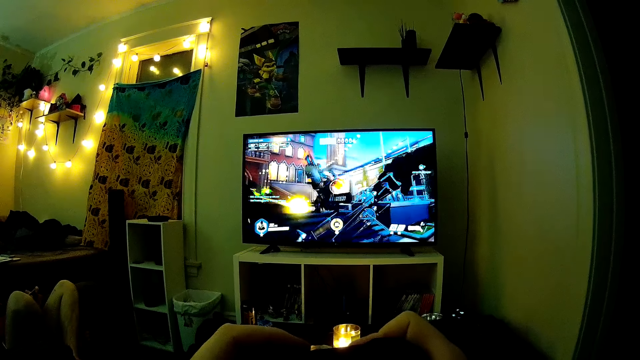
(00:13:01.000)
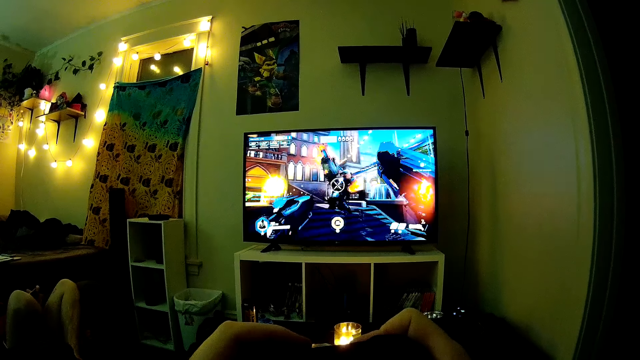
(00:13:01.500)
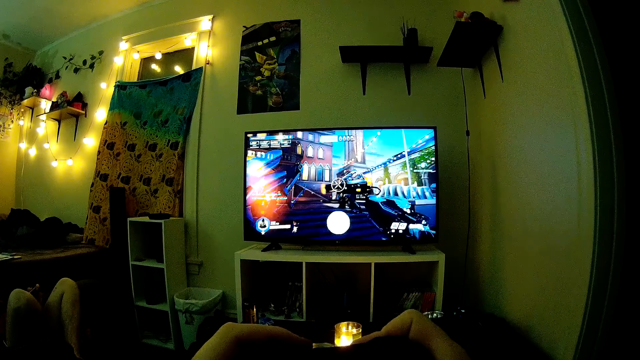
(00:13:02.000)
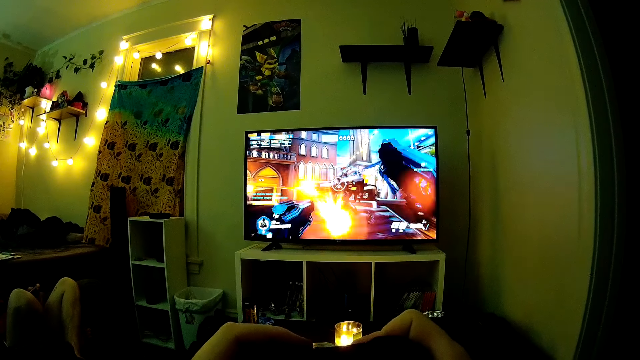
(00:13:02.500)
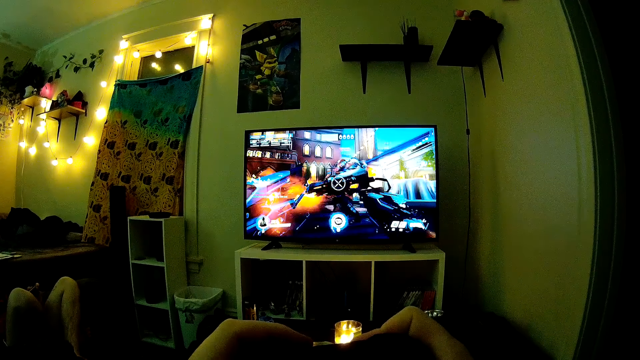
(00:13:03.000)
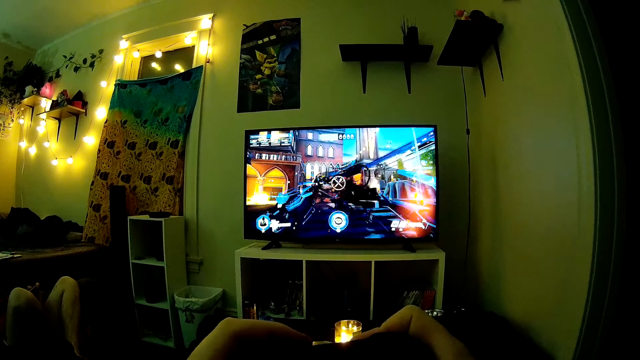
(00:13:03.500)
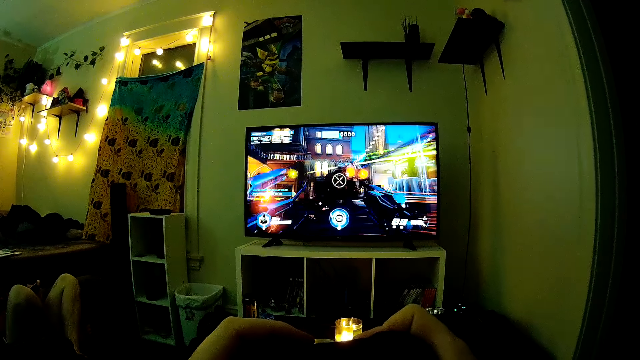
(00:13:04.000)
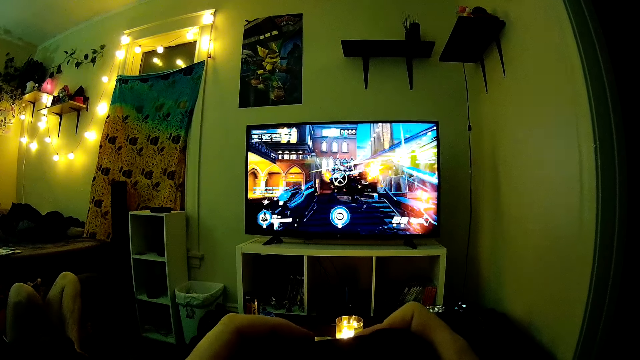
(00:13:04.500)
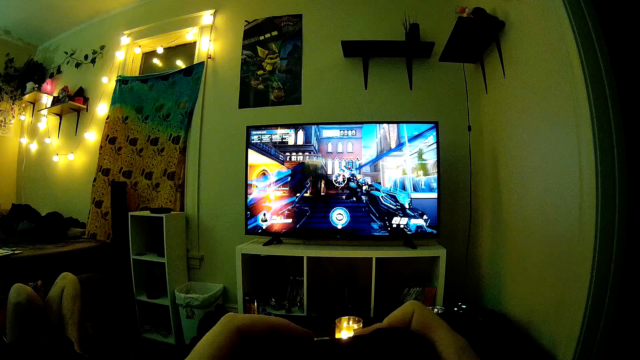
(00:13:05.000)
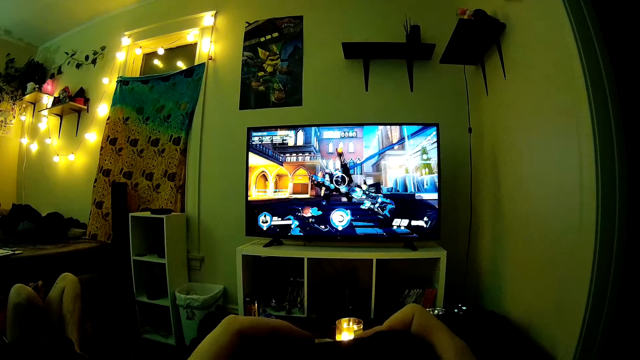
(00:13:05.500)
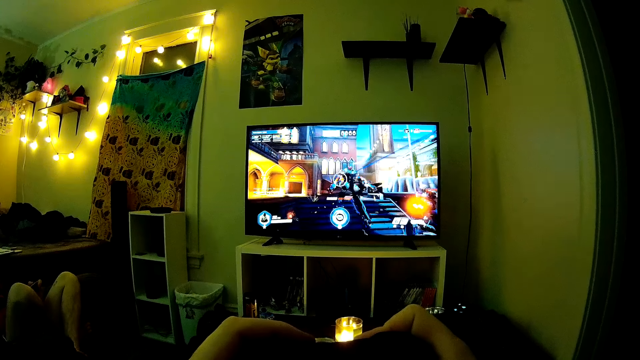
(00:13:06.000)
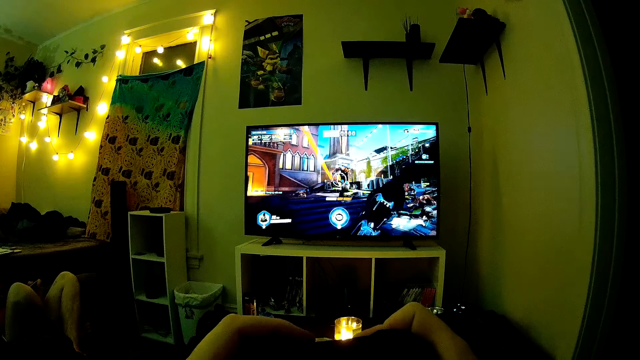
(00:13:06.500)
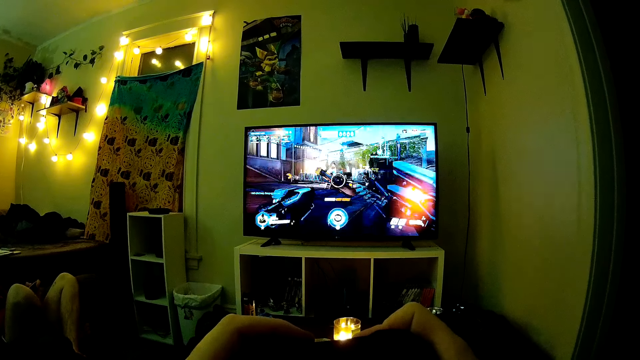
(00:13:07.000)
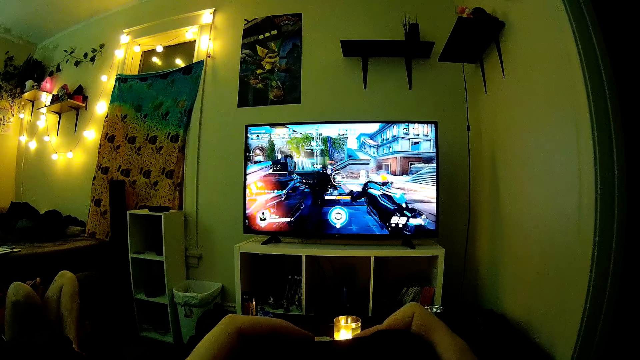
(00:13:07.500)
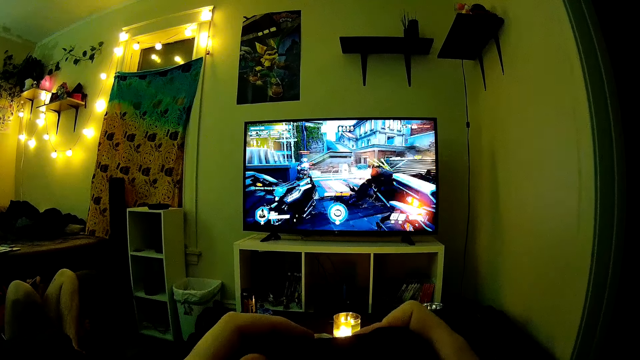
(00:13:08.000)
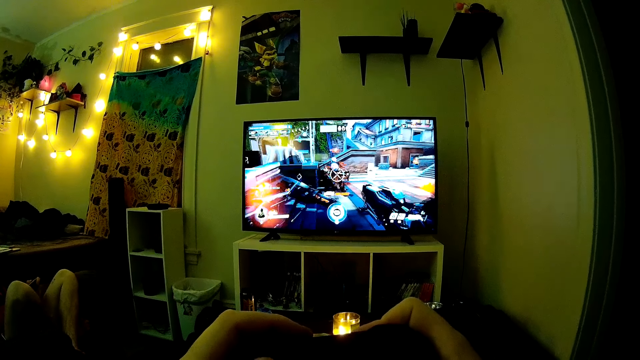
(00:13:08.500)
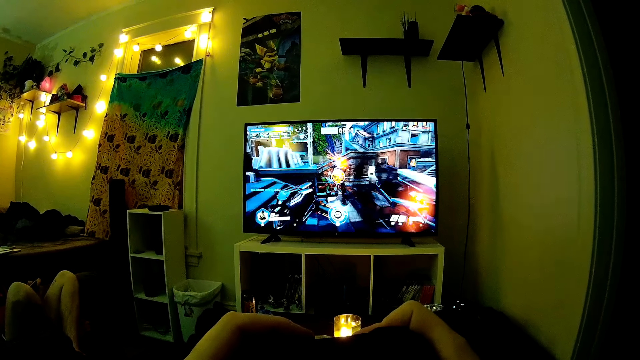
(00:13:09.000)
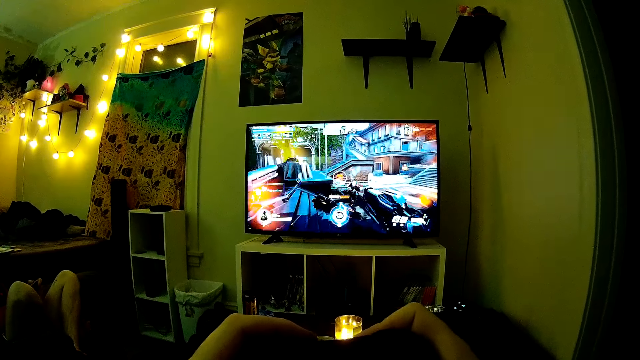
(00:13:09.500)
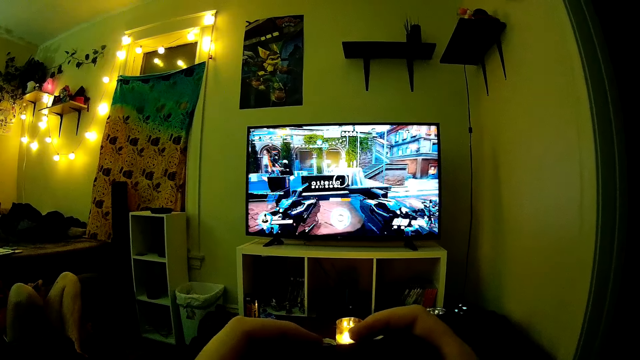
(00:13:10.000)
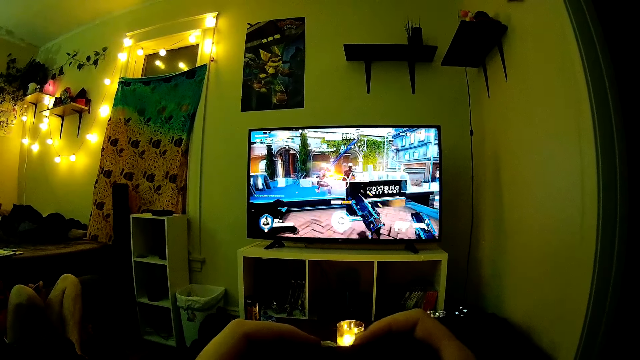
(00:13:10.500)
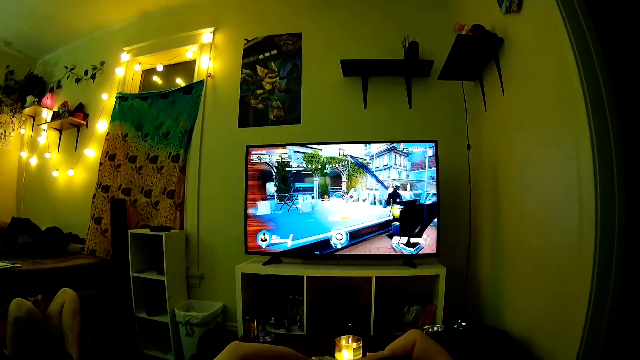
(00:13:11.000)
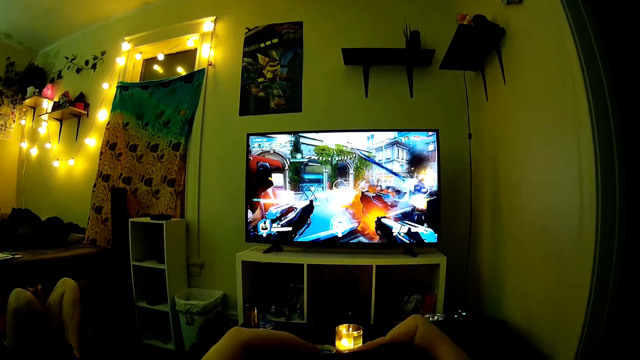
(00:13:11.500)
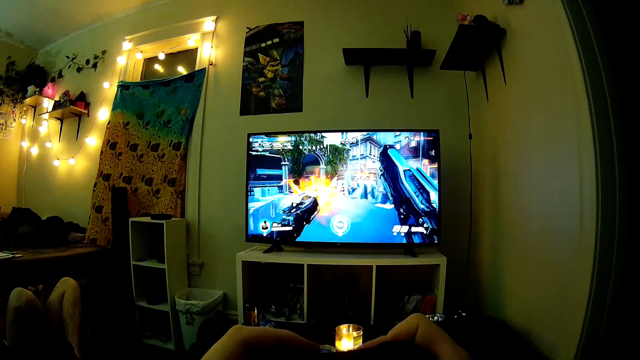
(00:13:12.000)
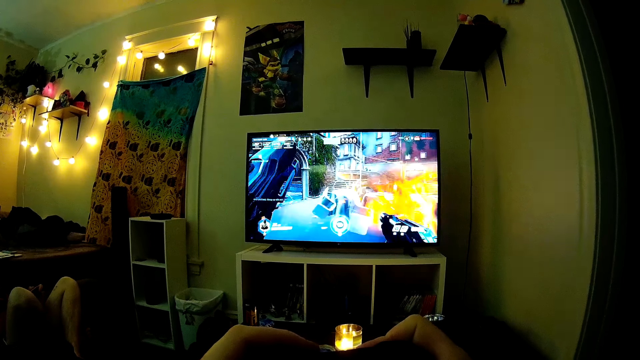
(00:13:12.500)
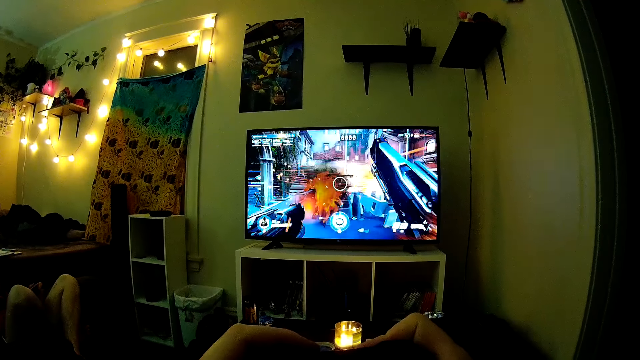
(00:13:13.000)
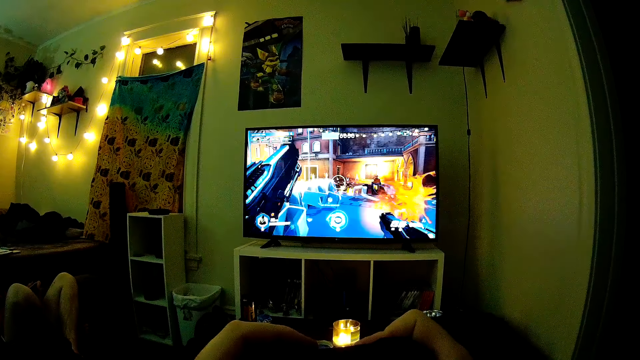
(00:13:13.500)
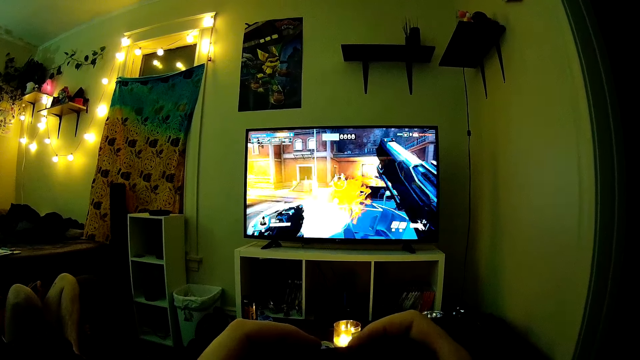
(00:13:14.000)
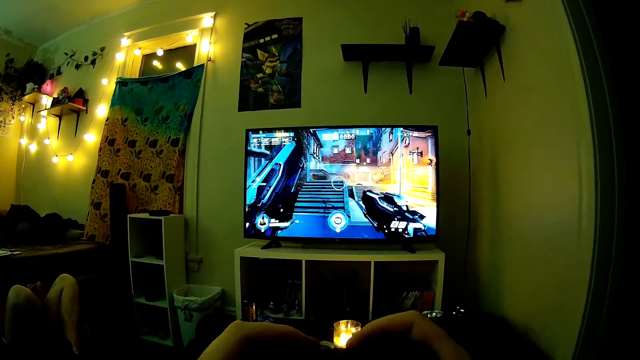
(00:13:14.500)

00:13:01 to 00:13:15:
The camera wearer presses a button with the left hand.

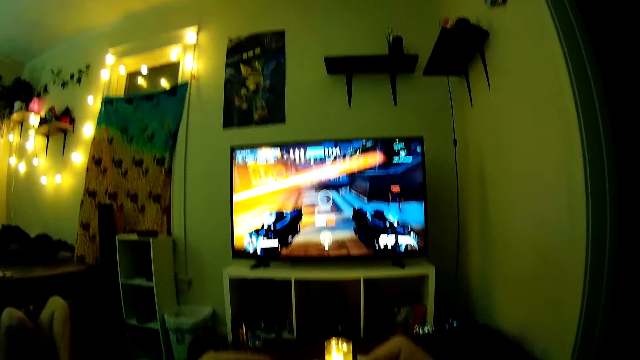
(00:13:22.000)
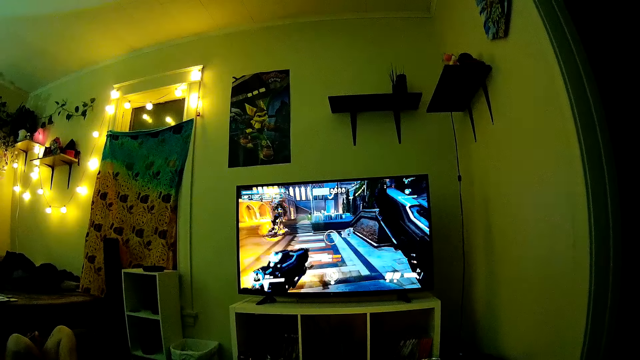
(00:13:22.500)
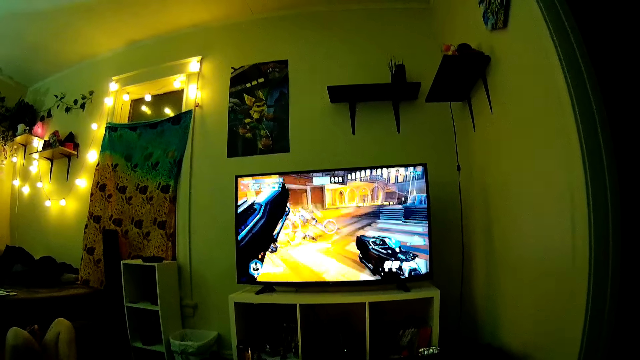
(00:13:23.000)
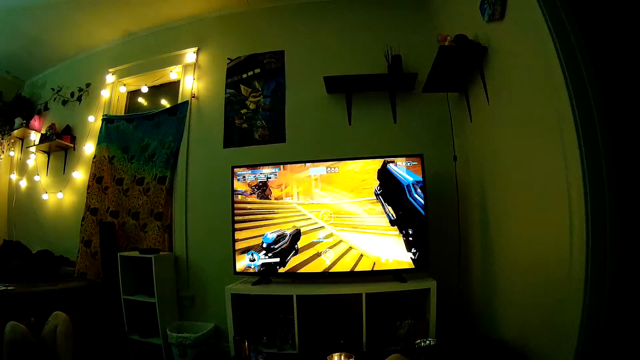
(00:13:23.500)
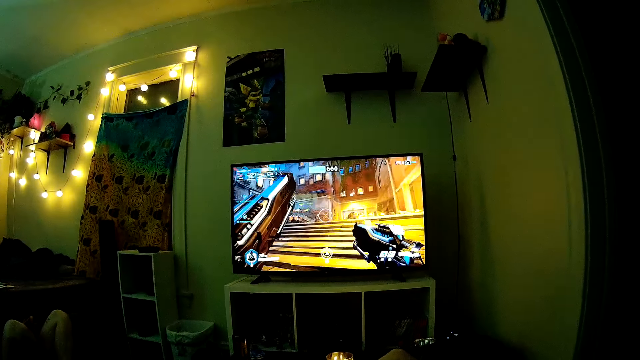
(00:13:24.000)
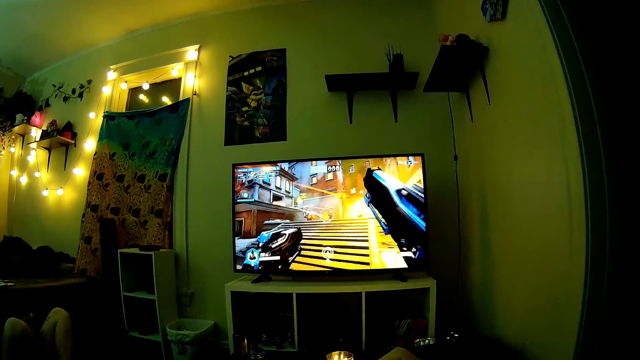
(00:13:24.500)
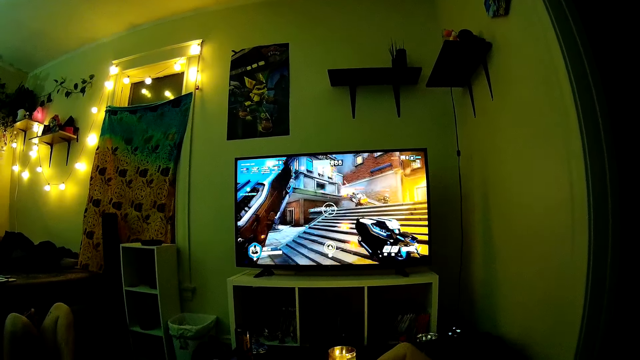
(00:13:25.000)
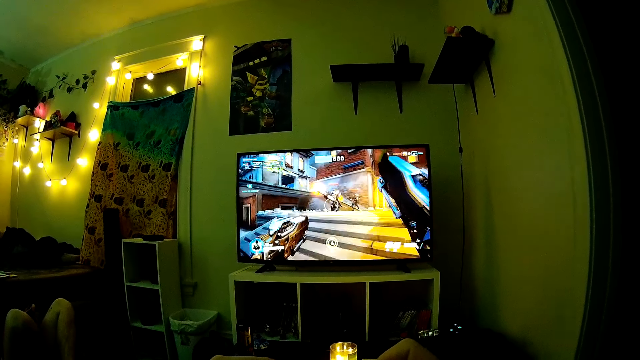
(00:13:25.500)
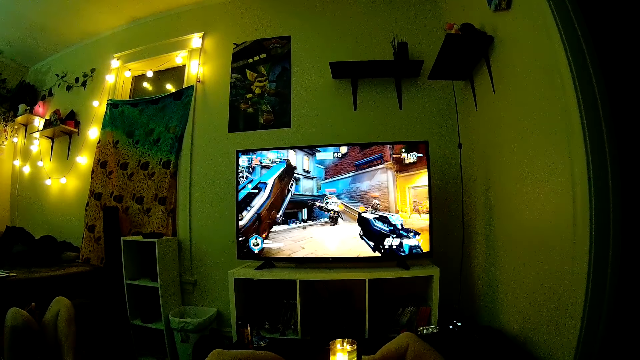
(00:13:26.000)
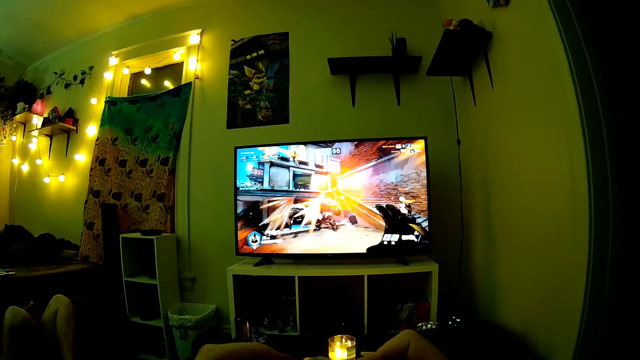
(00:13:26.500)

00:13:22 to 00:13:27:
The camera wearer looks at the television.
